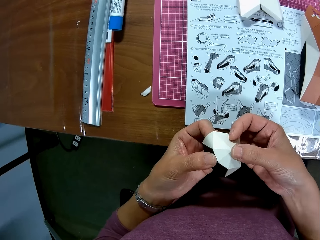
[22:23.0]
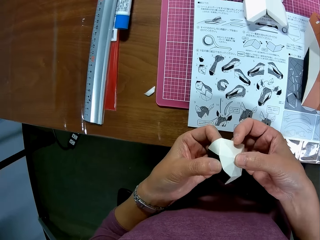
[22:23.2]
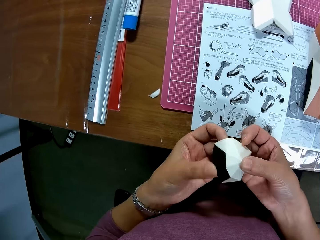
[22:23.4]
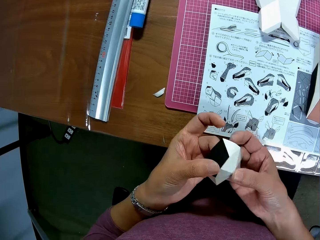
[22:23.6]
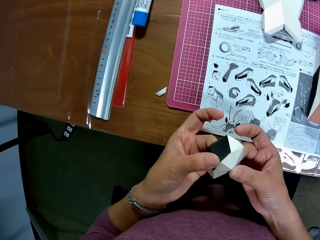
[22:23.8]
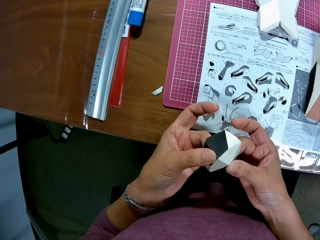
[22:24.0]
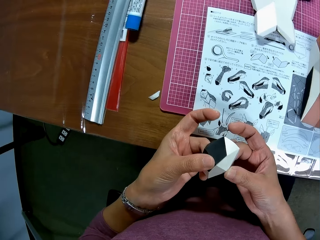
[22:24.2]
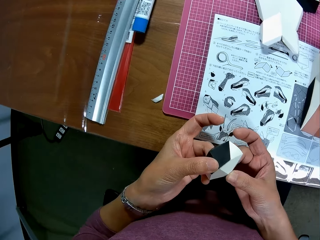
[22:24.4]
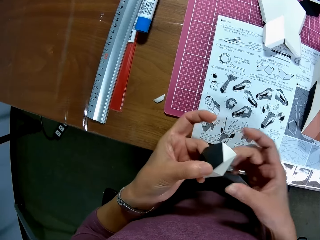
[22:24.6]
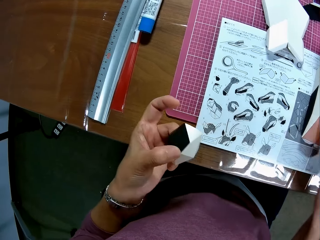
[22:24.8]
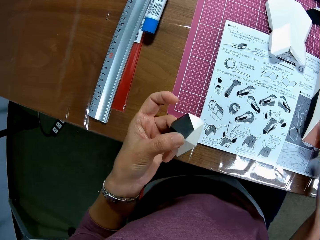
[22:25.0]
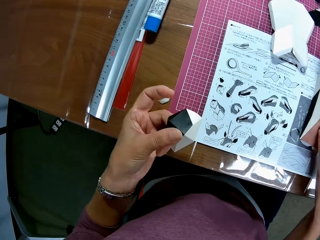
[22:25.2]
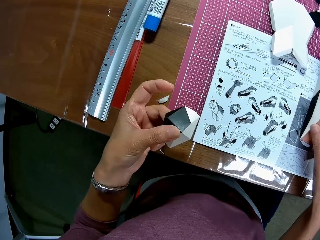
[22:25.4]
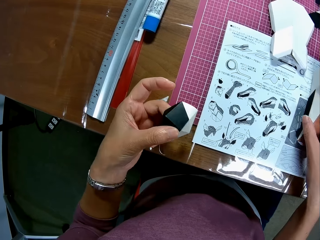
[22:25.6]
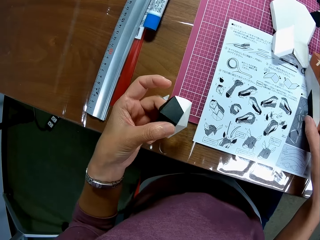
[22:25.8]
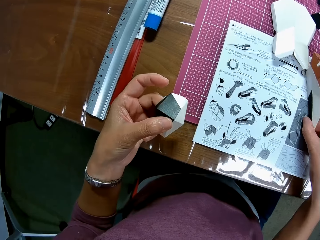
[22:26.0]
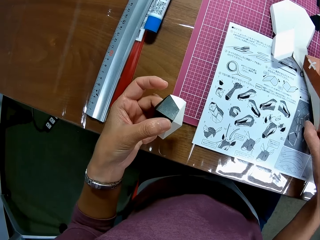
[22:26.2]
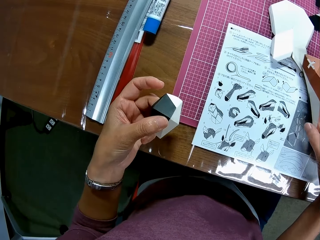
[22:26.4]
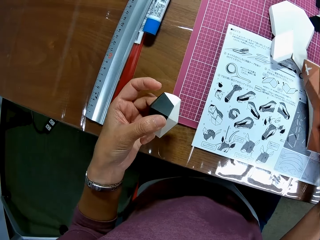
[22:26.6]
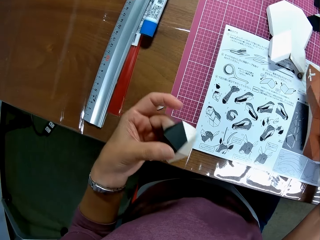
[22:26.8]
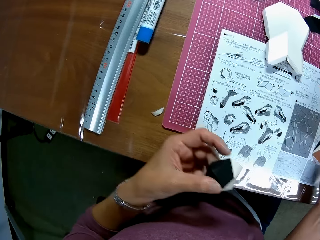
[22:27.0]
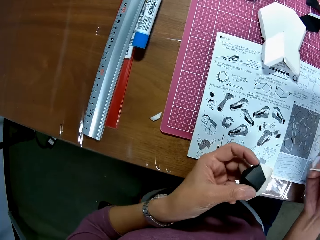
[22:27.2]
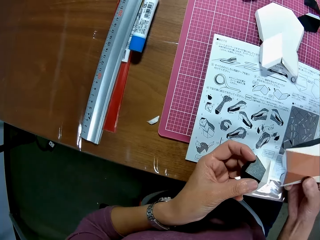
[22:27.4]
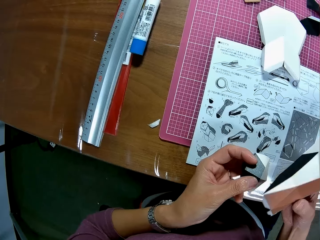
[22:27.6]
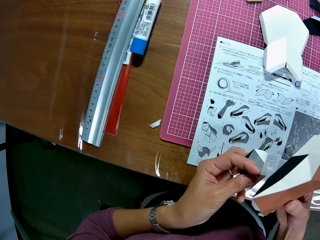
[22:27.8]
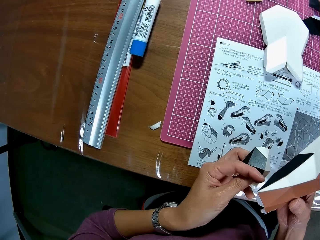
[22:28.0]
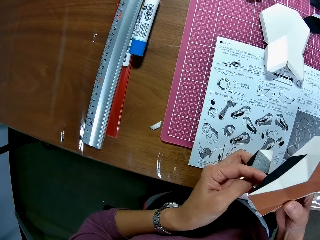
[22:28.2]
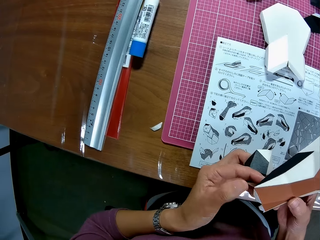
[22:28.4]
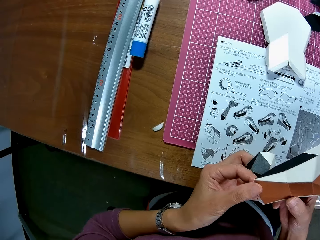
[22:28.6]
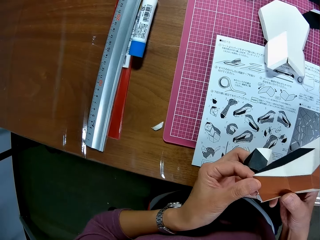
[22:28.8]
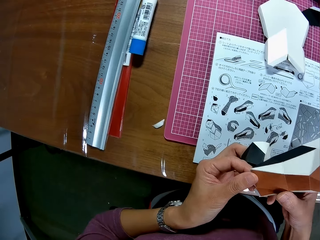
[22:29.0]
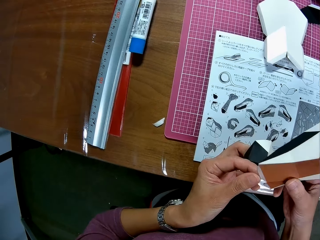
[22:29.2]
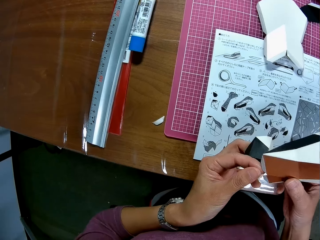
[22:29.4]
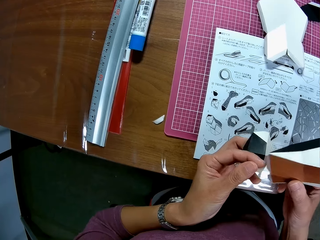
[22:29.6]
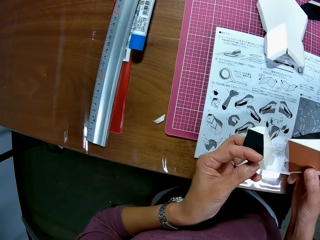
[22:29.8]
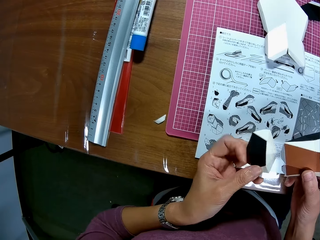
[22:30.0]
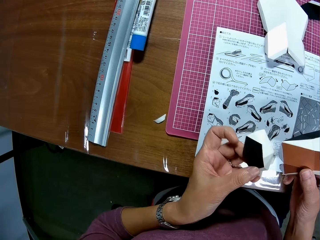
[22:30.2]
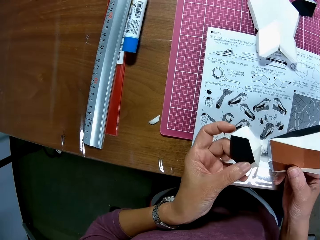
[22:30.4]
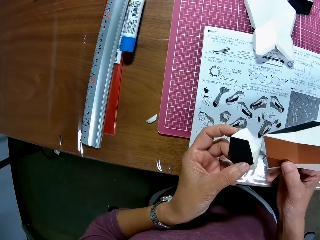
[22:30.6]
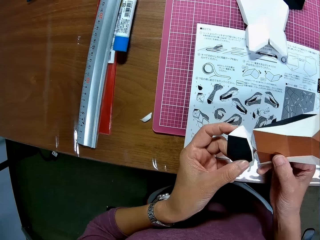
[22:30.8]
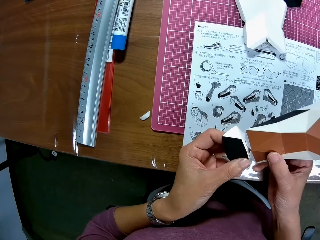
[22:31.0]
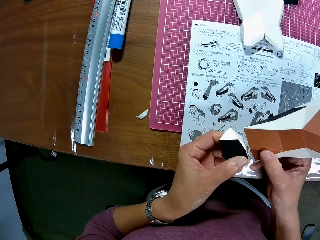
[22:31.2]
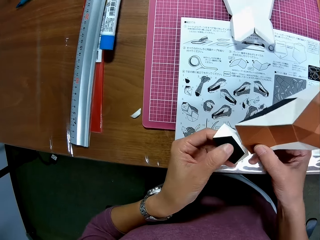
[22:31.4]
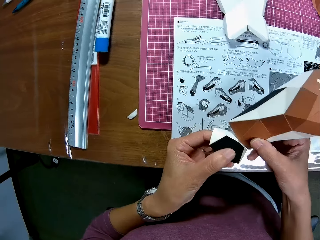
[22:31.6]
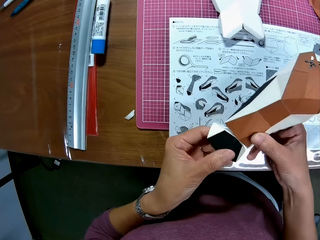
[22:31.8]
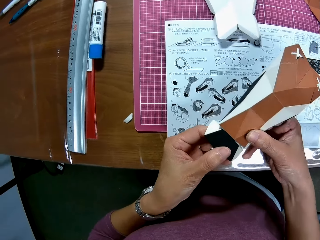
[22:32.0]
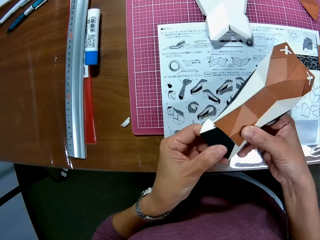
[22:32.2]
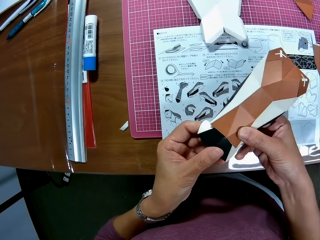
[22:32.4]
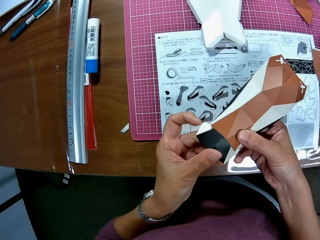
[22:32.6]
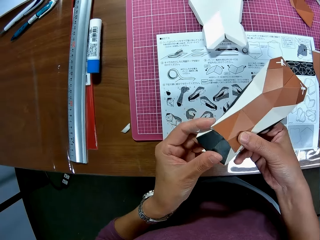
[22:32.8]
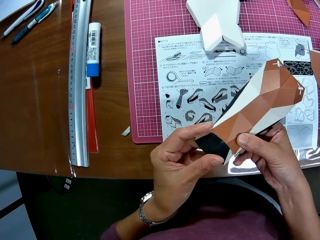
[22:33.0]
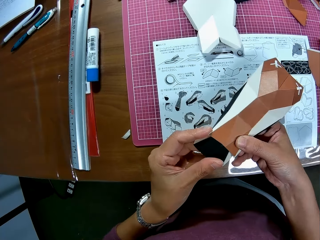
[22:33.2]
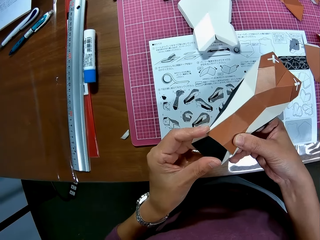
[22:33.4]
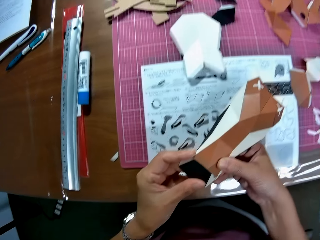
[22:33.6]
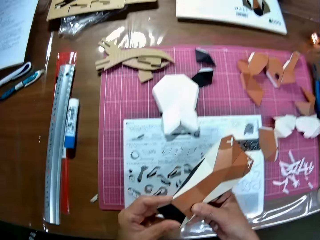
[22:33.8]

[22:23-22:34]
The camera wearer picks up the paper craft on the craft book with her right hand. She adjusts the paper craft with her hands. She holds the craft papers. She assembles the paper crafts together.

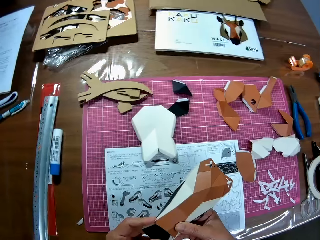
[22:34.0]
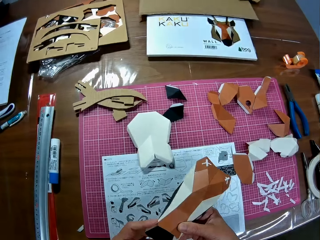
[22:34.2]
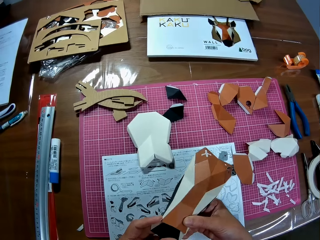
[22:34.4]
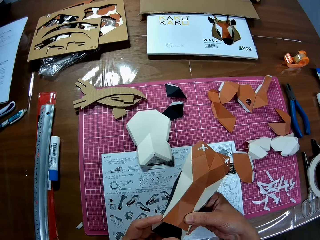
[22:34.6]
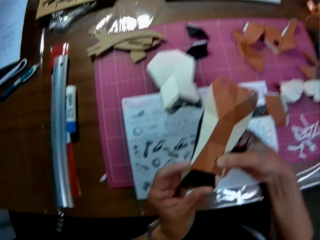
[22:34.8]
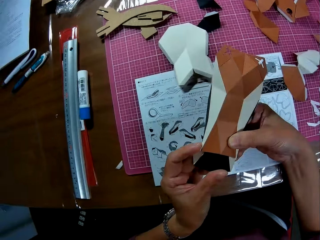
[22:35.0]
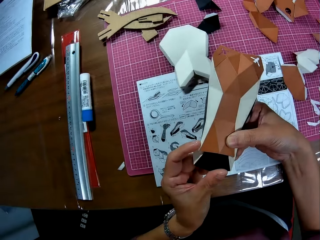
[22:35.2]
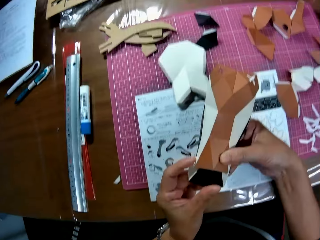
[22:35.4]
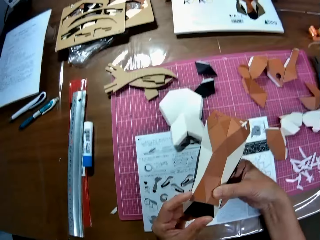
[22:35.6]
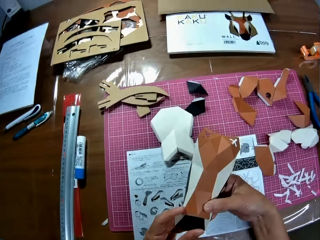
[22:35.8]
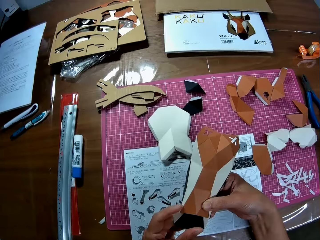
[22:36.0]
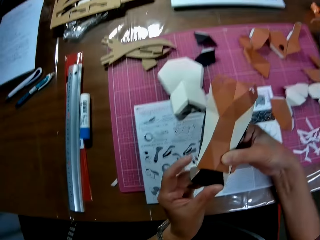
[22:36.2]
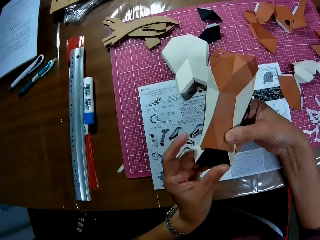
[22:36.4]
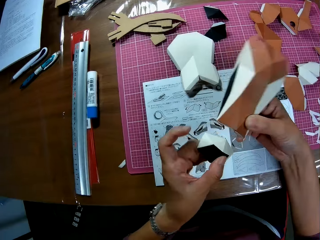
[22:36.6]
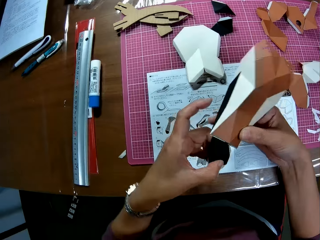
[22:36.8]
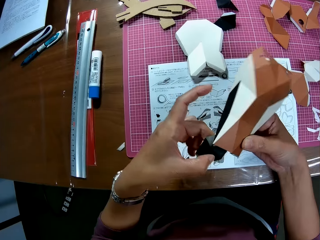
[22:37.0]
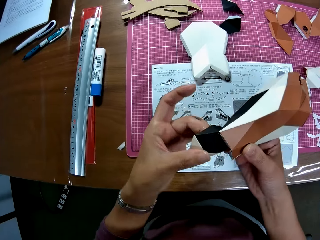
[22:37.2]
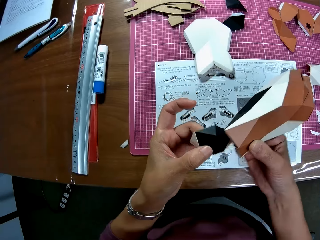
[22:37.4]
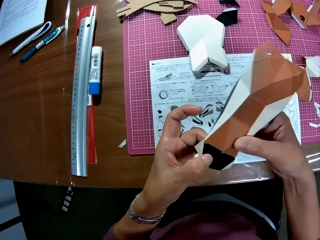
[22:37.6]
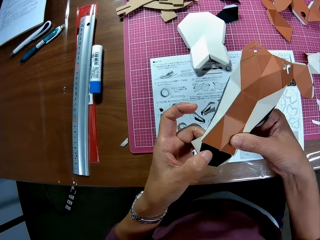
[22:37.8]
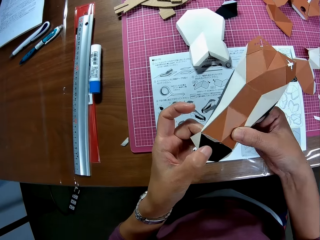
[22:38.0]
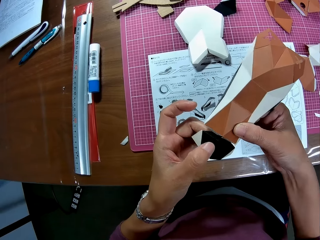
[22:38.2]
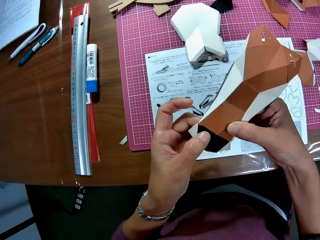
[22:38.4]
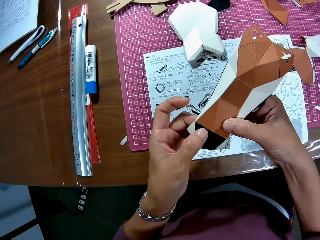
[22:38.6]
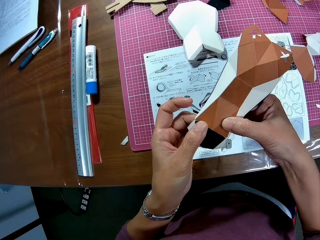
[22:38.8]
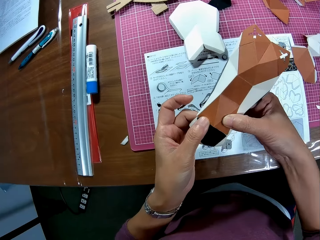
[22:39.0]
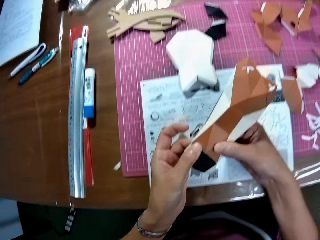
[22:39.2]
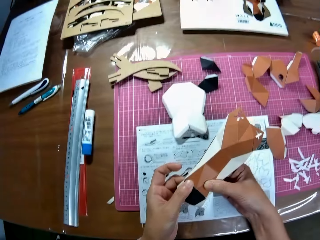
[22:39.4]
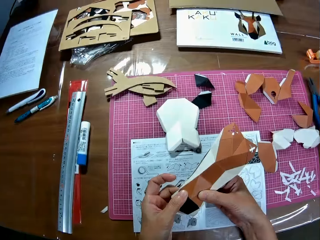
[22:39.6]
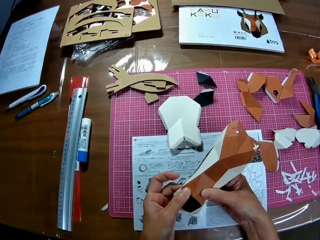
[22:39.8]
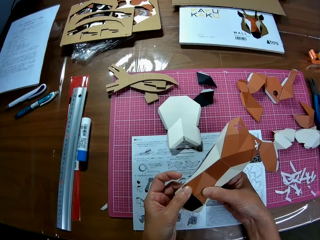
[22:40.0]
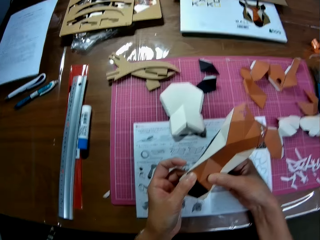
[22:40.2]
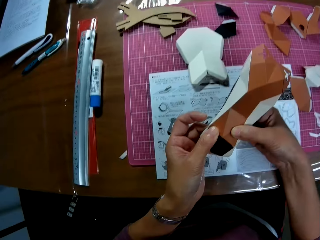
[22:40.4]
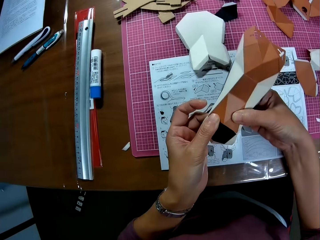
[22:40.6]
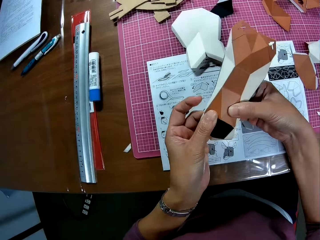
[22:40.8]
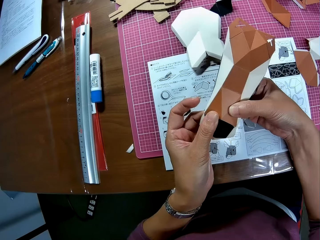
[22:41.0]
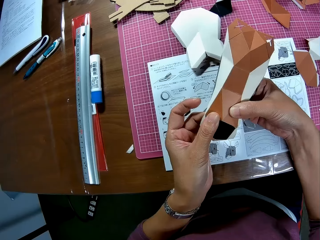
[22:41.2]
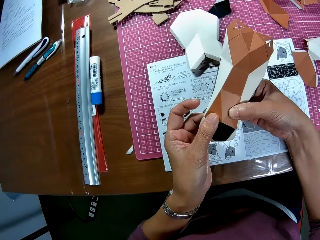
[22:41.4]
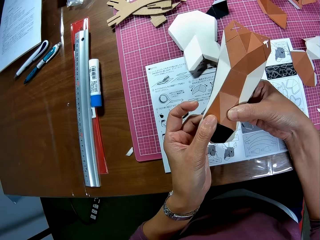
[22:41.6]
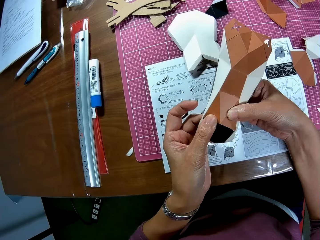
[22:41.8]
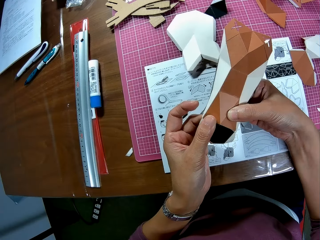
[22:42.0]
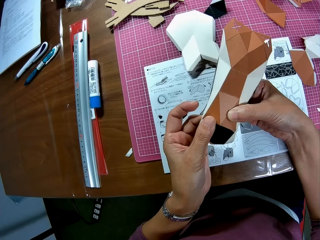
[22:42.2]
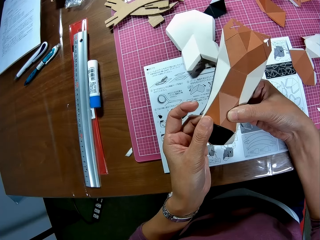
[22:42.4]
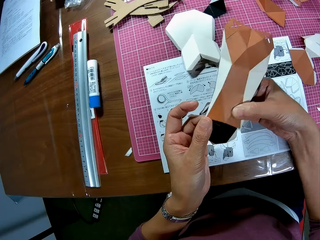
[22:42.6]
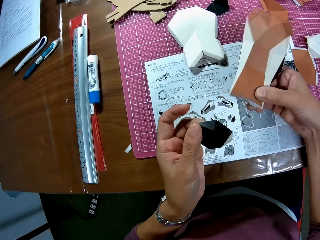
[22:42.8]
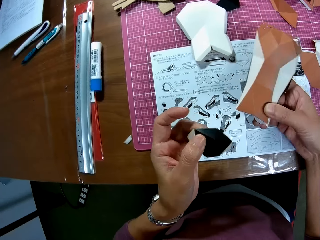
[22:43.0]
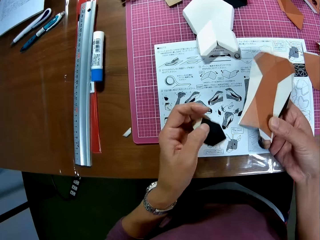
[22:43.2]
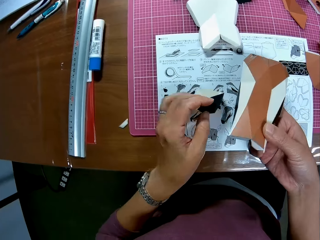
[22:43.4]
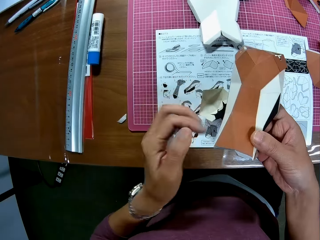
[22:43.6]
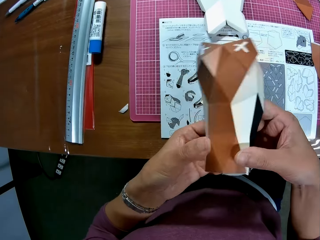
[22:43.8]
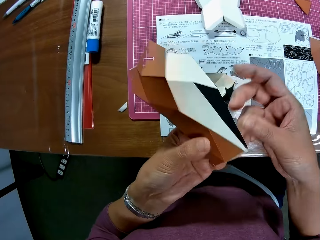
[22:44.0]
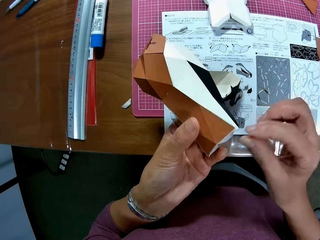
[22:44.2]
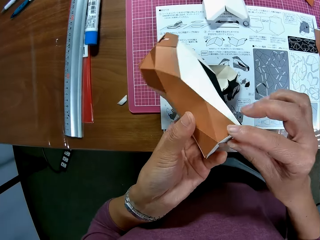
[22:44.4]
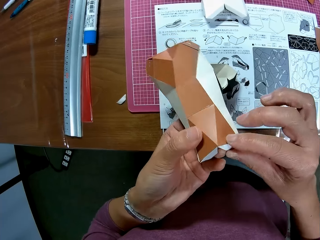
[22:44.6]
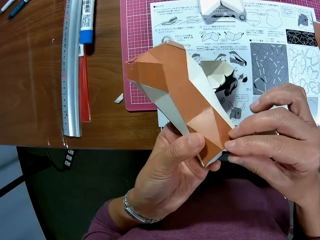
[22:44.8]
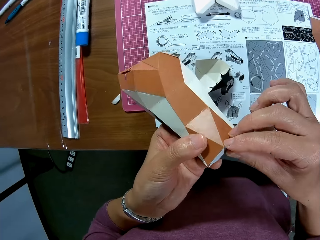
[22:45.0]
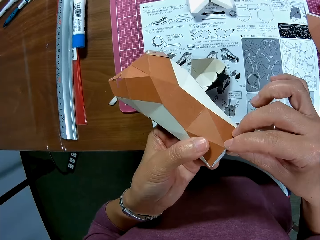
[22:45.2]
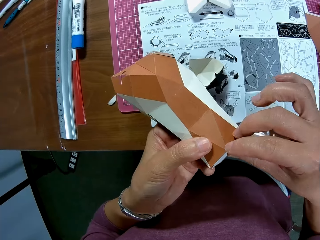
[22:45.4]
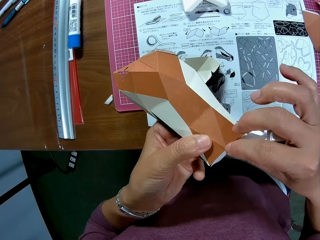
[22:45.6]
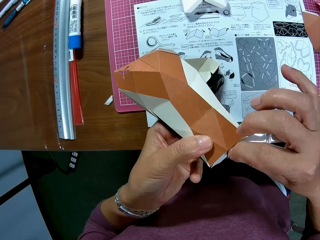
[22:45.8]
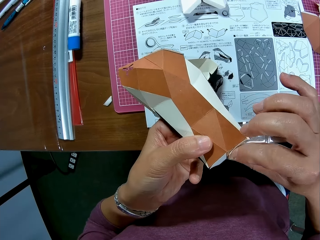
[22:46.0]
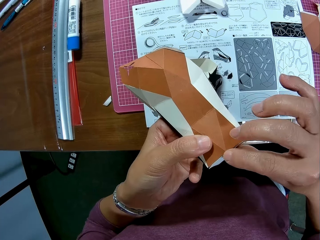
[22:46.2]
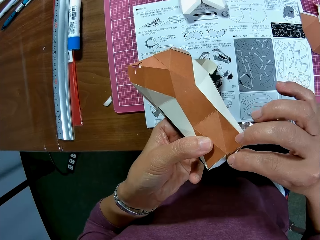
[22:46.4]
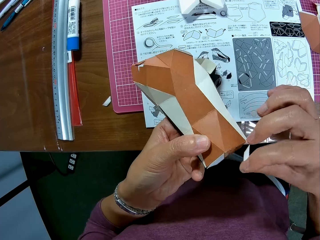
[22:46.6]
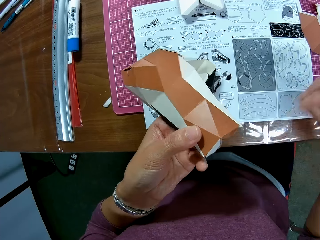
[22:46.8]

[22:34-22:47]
The camera wearer looks around the table. She fixes the craft papers together. She turns the craft papers. She fixes the craft papers together. She drops one of the paper crafts on the craft book with her left hand. She holds the craft paper. She adjusts the paper craft with her hands. She pulls a piece of paper from the craft paper. She removes sellotape from the craft model.
